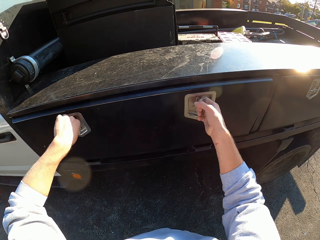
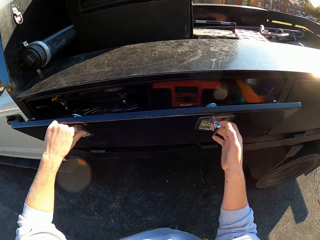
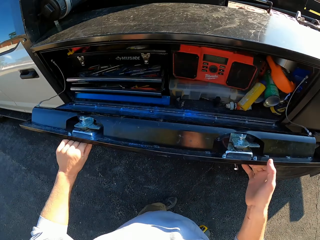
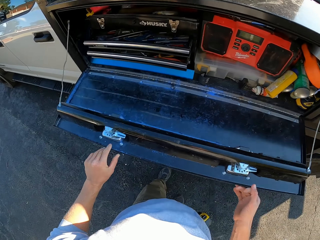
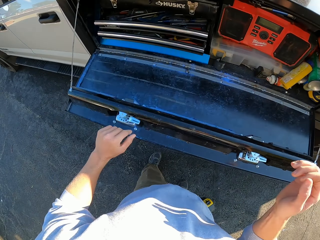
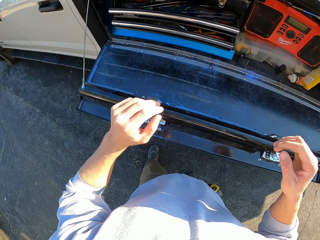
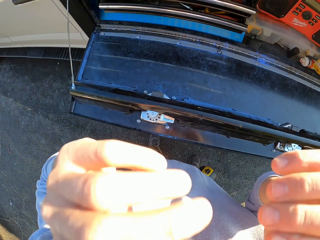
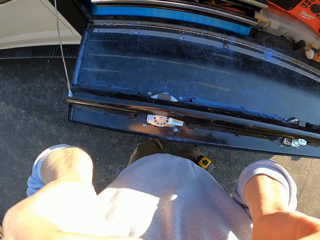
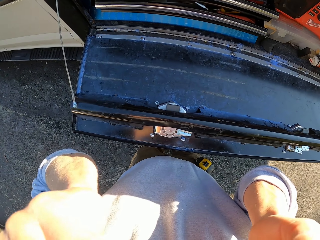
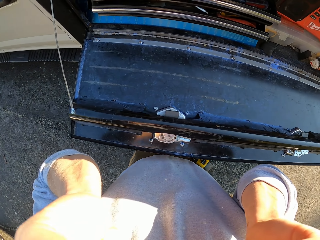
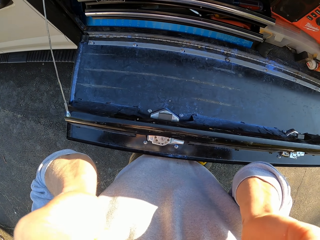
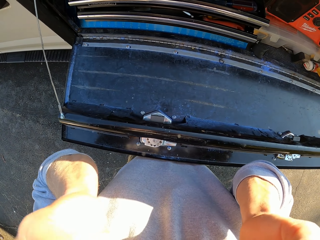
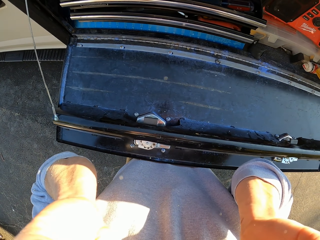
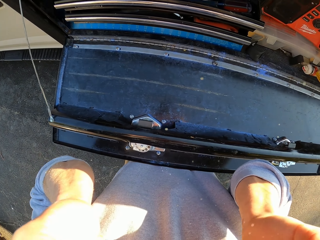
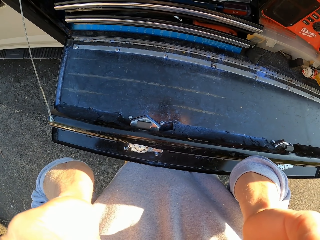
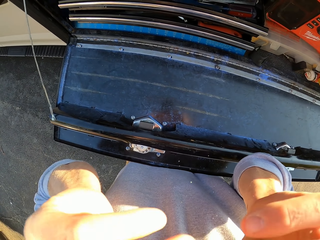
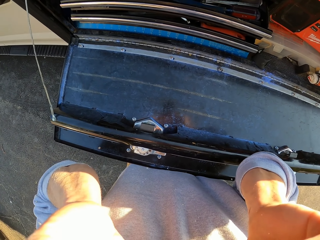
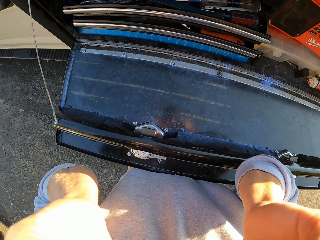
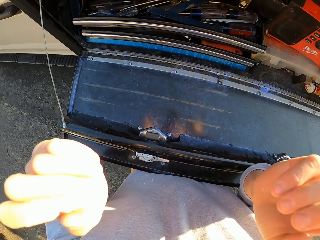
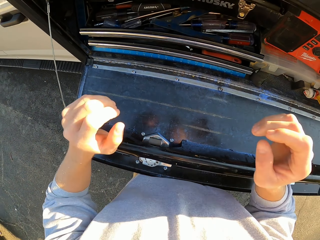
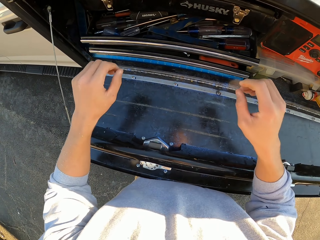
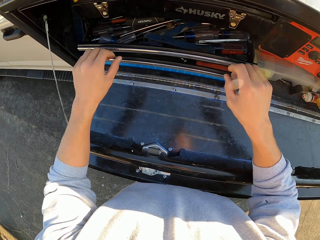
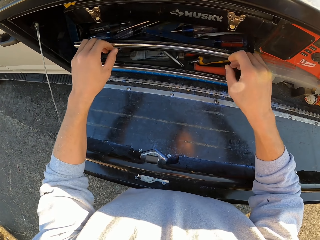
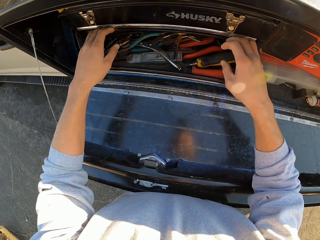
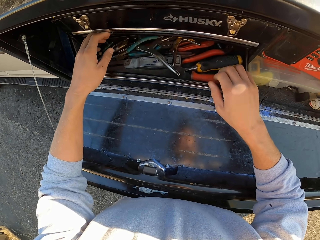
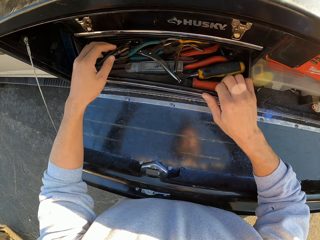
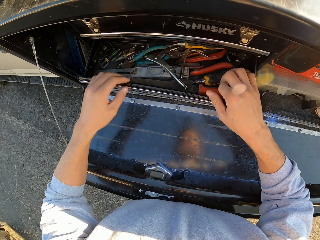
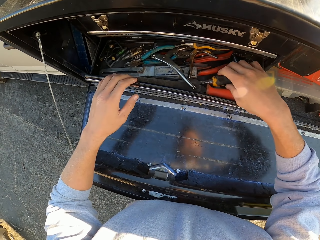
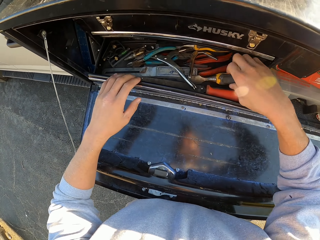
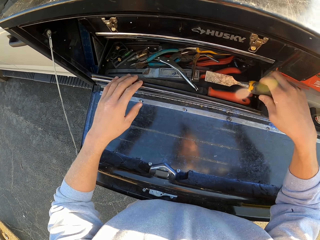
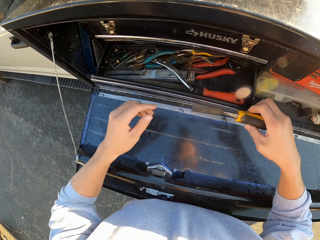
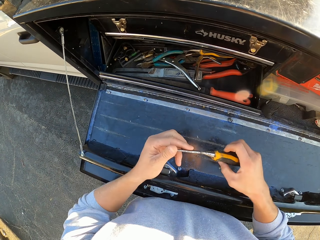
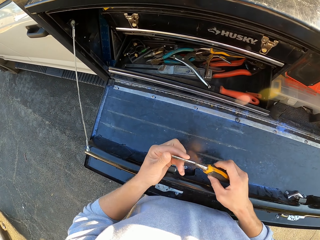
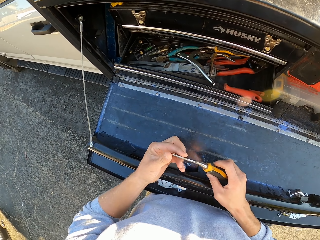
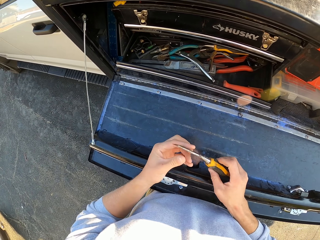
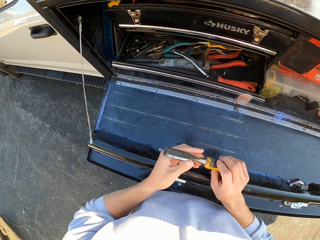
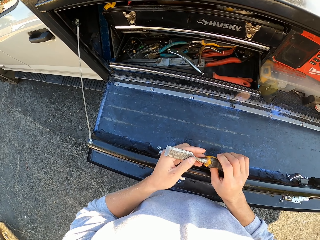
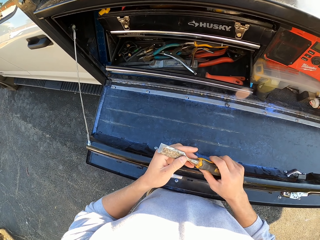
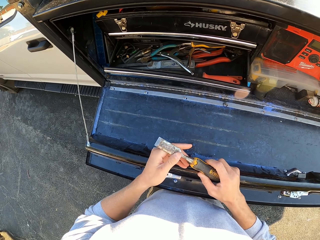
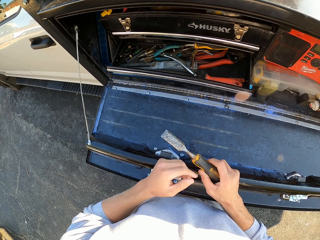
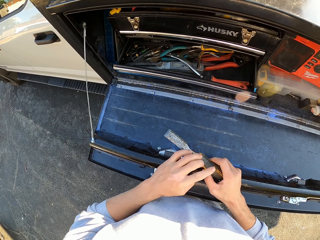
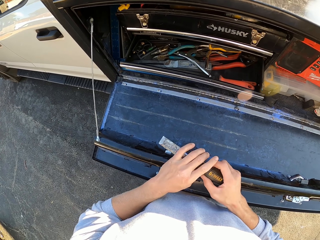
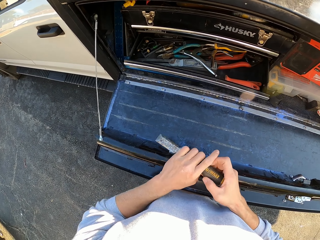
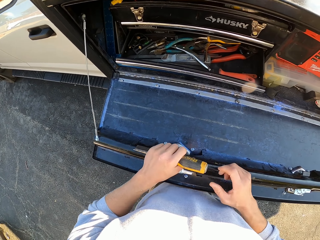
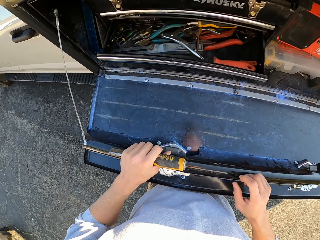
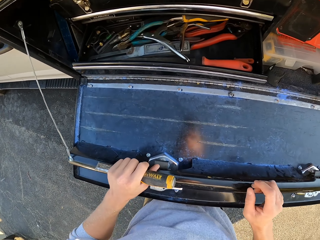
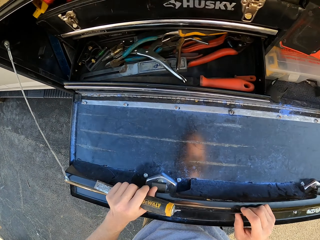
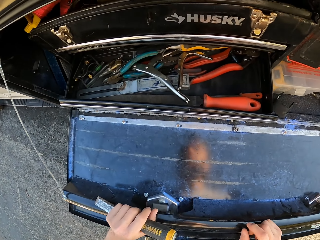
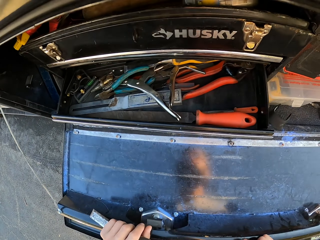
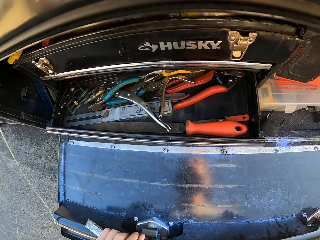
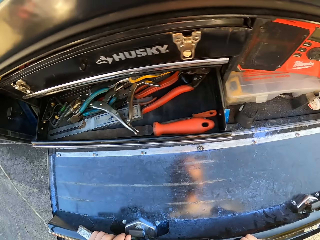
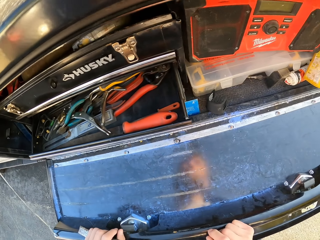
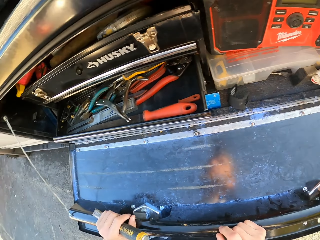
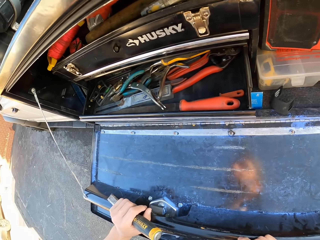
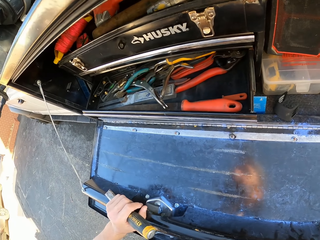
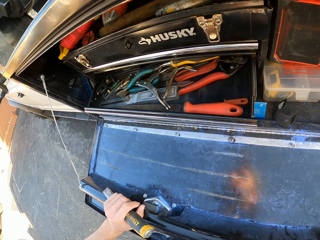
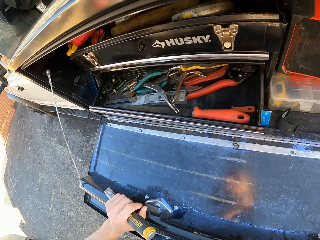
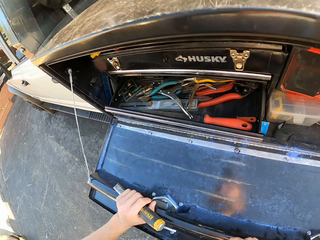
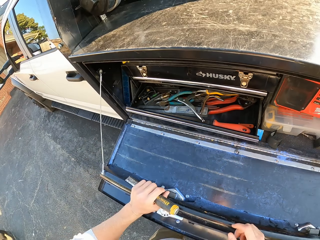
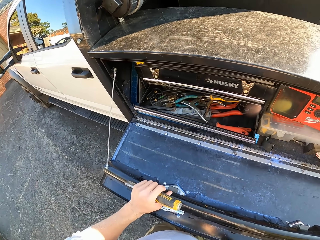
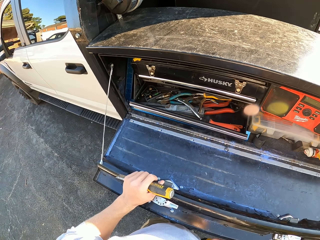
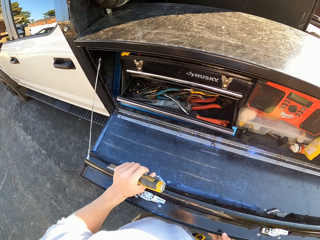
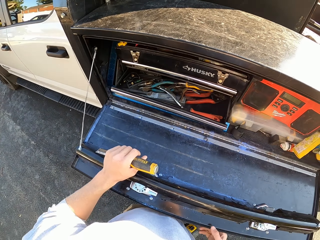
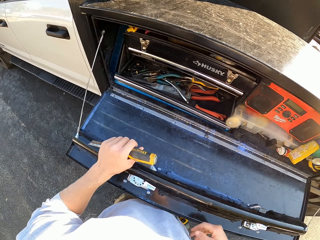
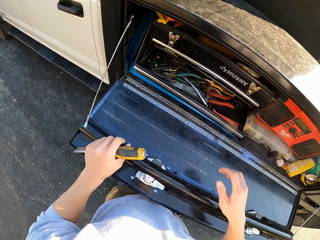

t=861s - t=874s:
The camera wearer opens the door of a vehicle. They do something and adjust the camera. They pick up a wood scraper. They sample the wood scraper. They look at the container. They search for something.

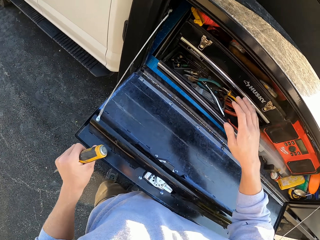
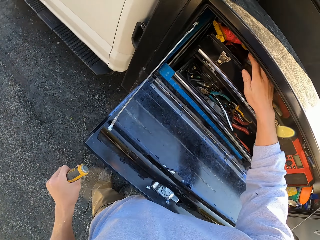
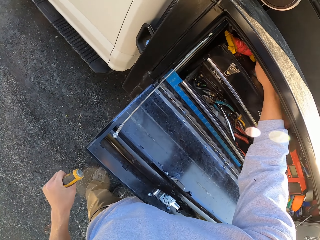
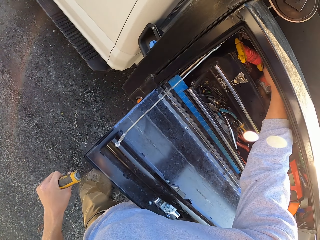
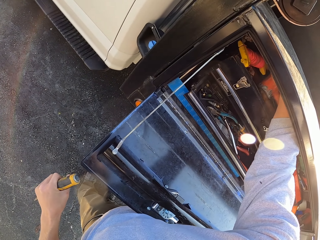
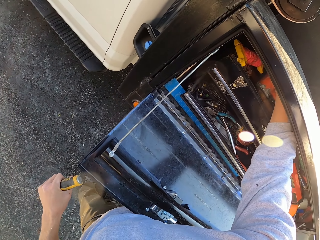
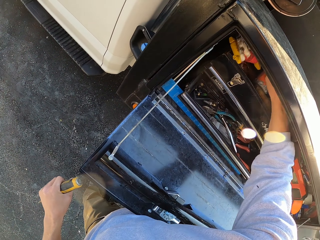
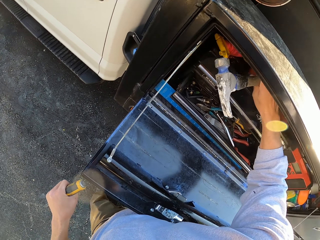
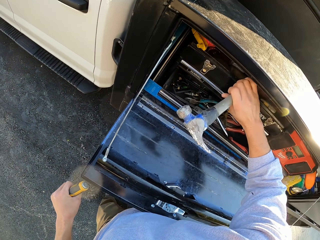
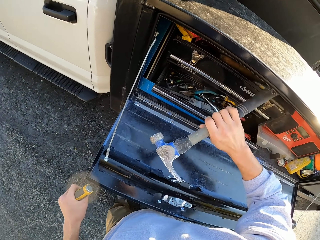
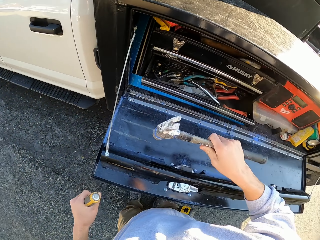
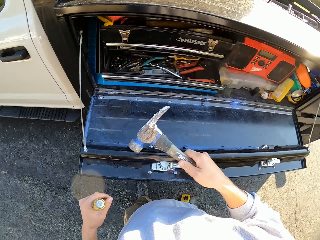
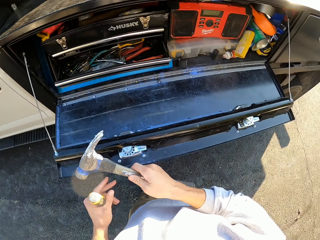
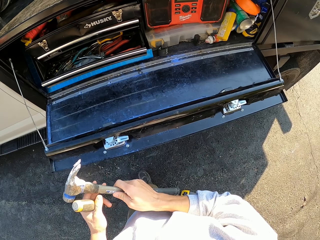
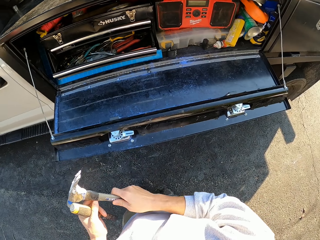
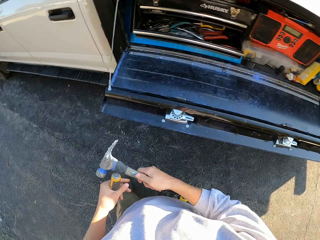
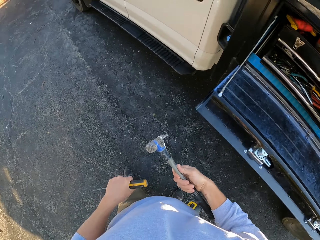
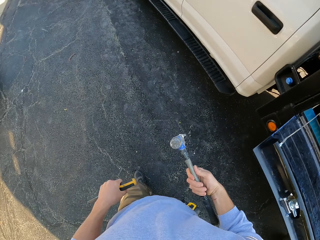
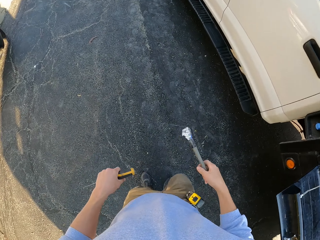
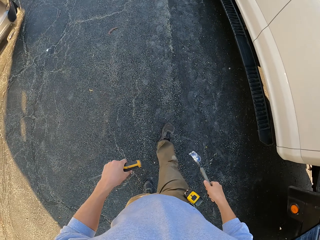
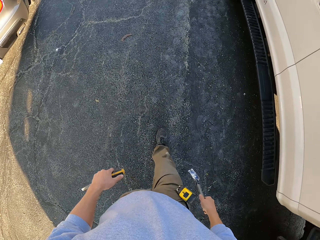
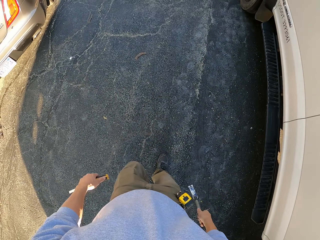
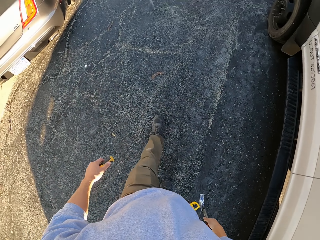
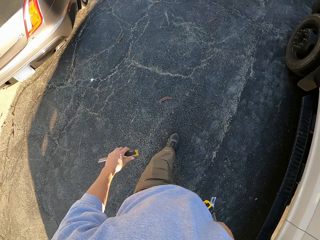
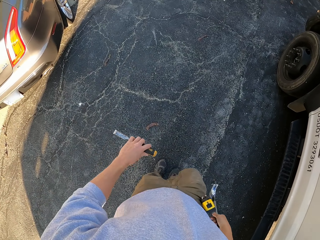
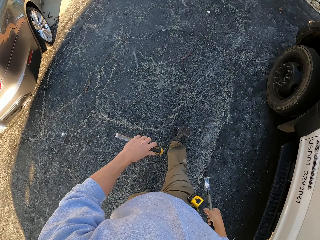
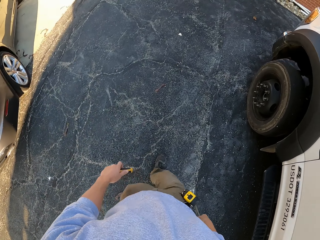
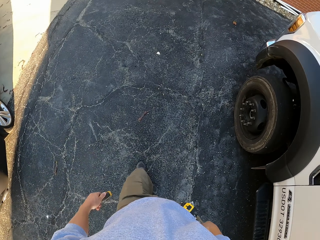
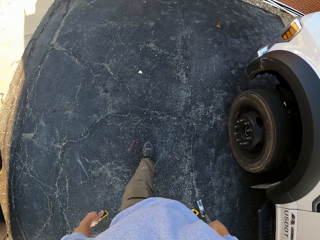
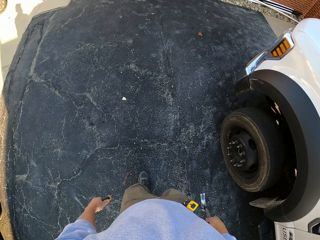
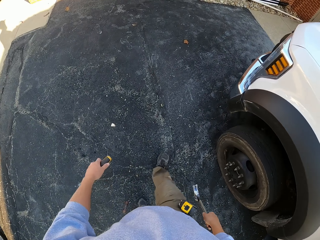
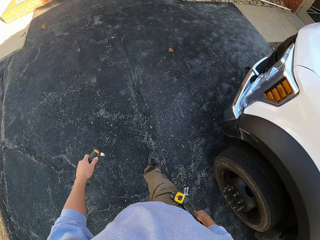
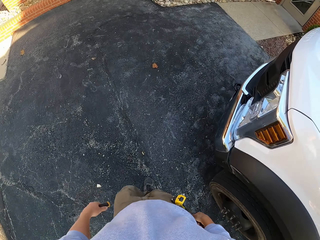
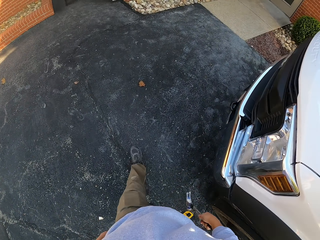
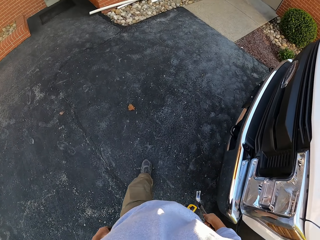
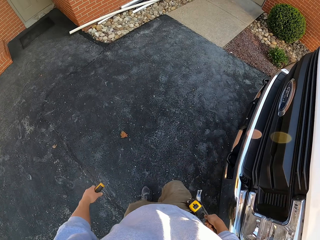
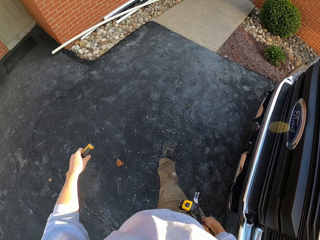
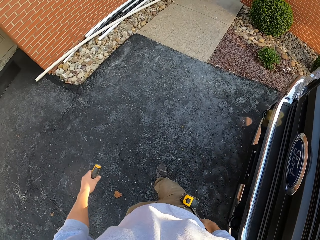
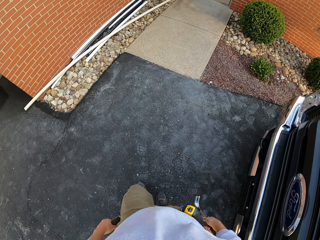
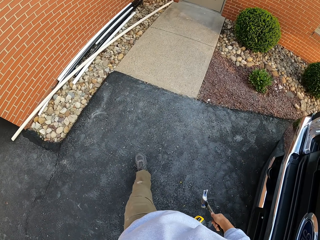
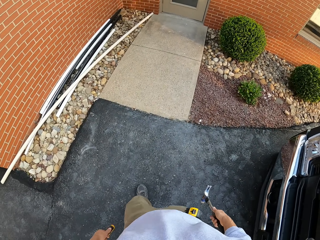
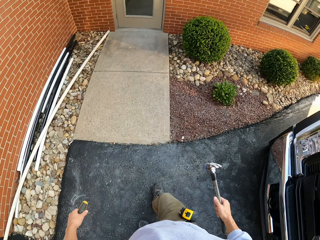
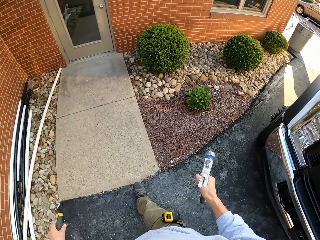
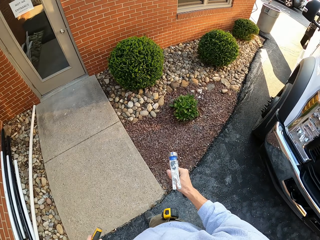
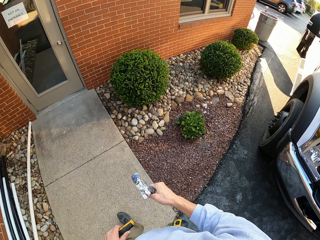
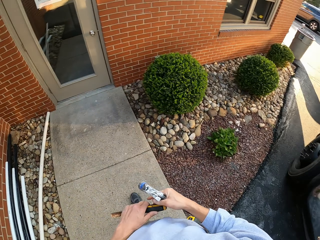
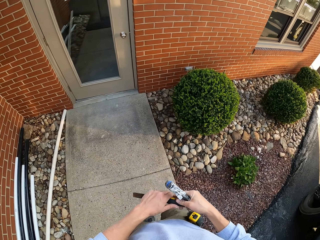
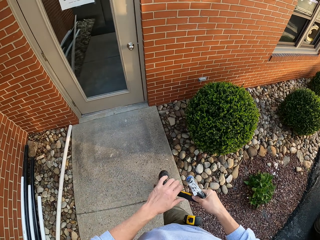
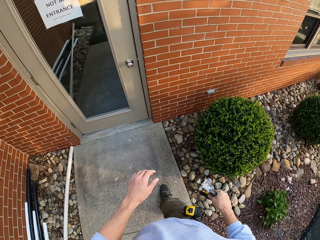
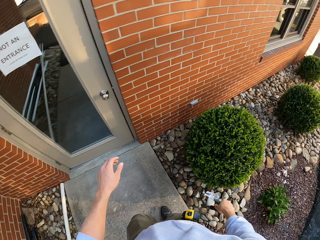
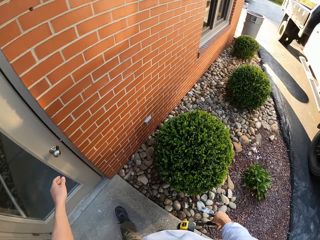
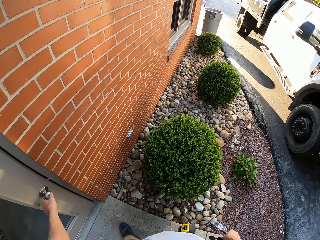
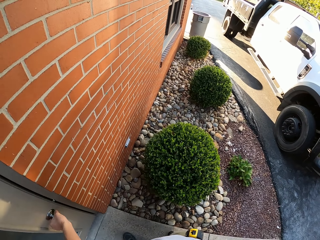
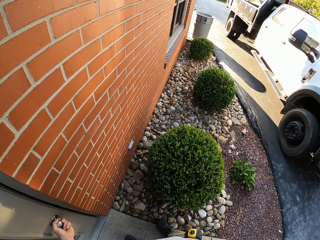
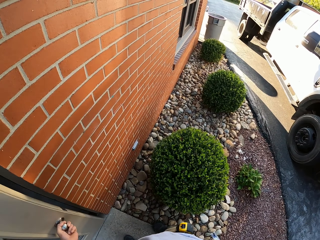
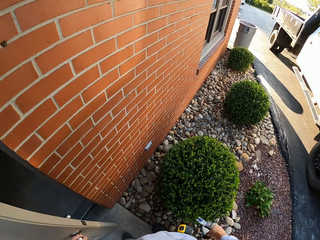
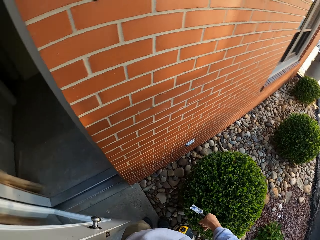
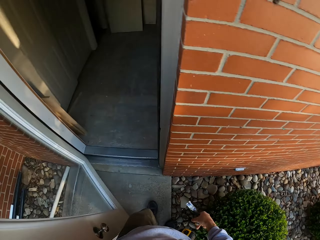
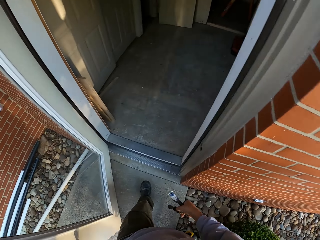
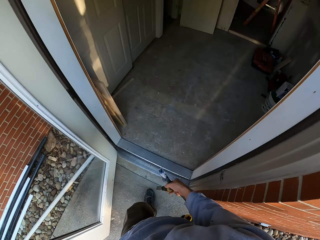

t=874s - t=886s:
The camera wearer collects a hammer. They walk around the compound. They open the door.
